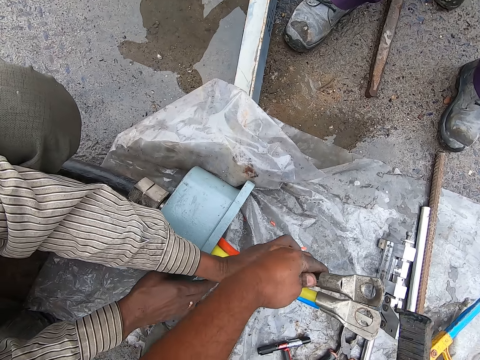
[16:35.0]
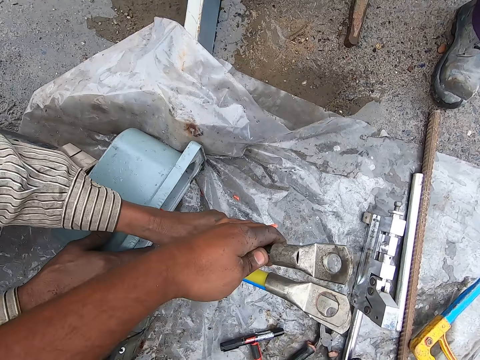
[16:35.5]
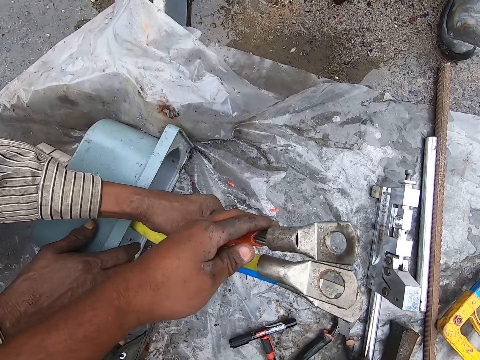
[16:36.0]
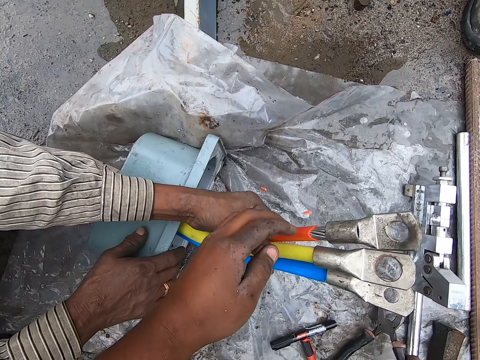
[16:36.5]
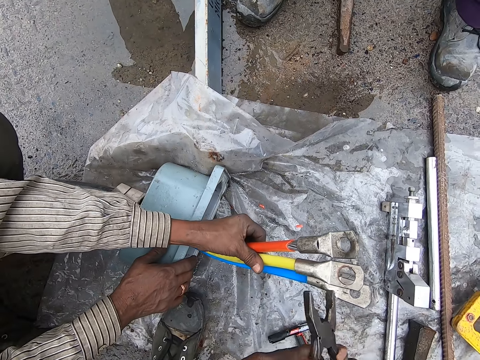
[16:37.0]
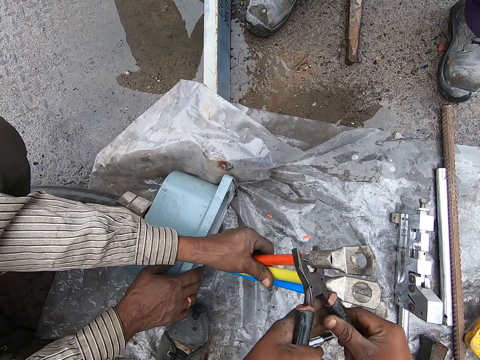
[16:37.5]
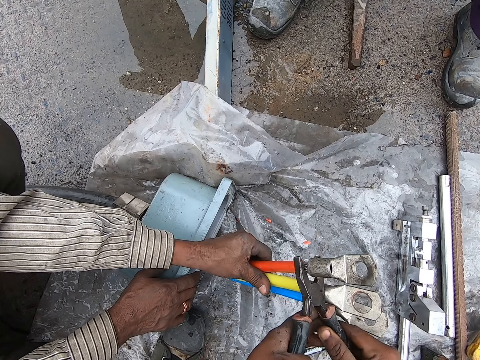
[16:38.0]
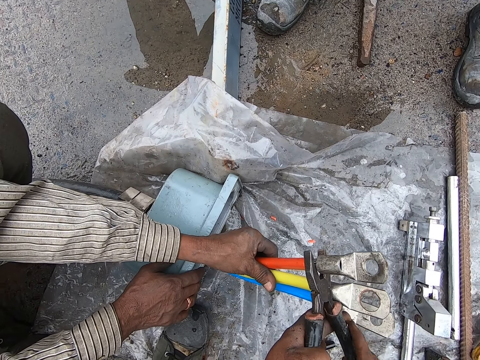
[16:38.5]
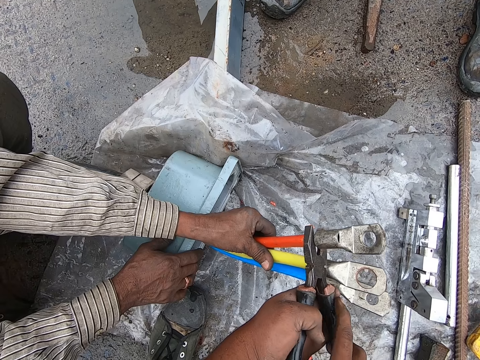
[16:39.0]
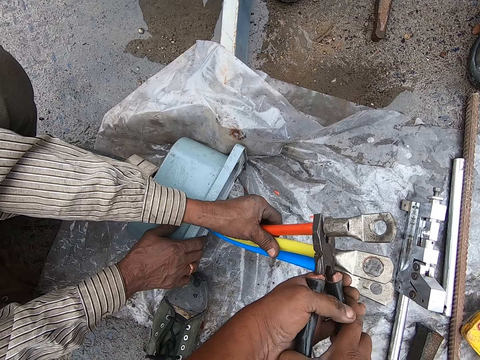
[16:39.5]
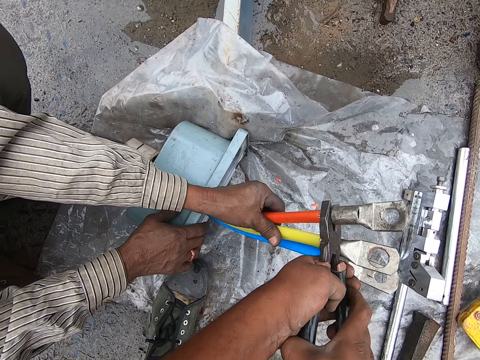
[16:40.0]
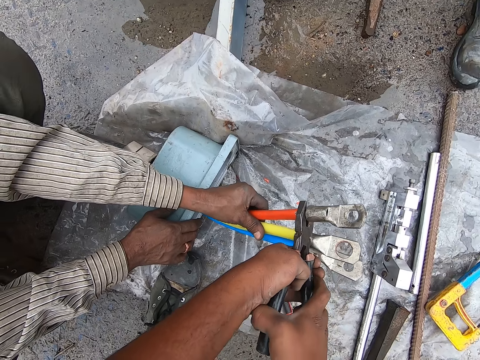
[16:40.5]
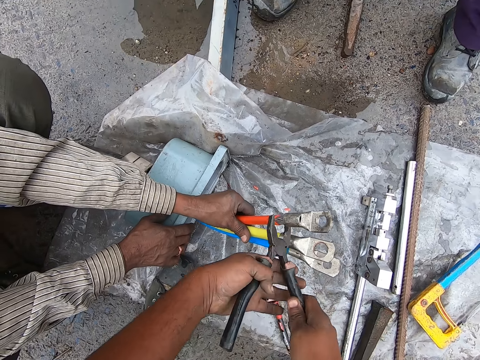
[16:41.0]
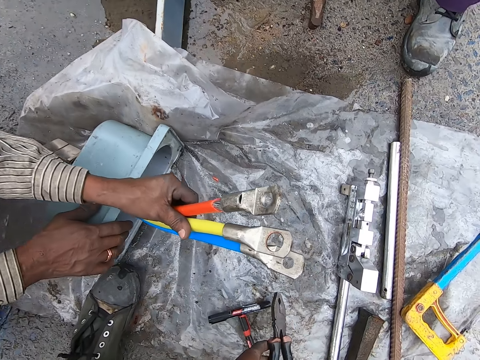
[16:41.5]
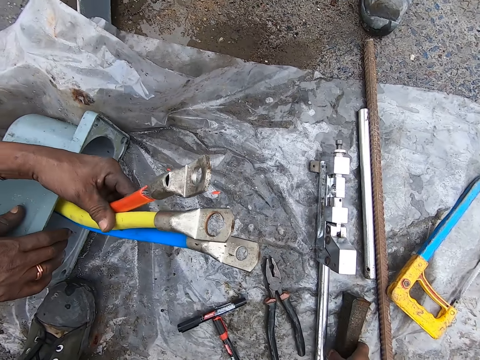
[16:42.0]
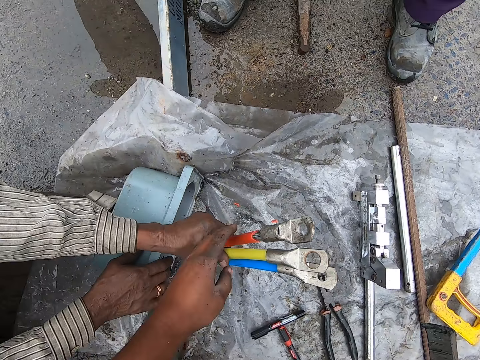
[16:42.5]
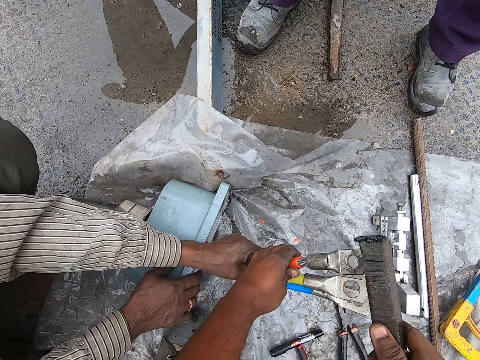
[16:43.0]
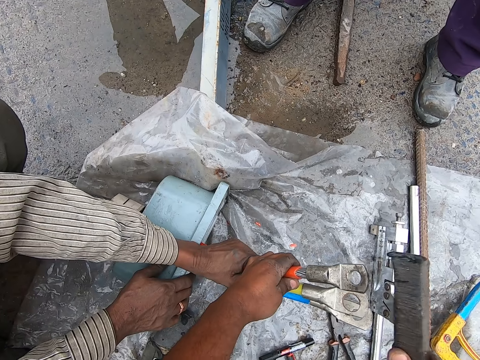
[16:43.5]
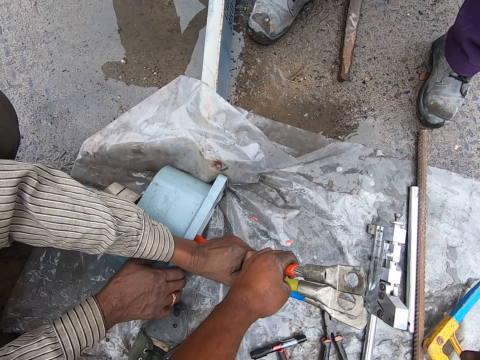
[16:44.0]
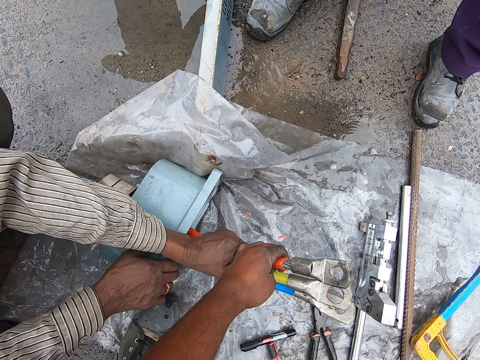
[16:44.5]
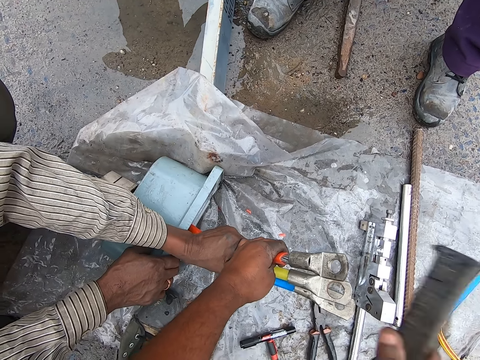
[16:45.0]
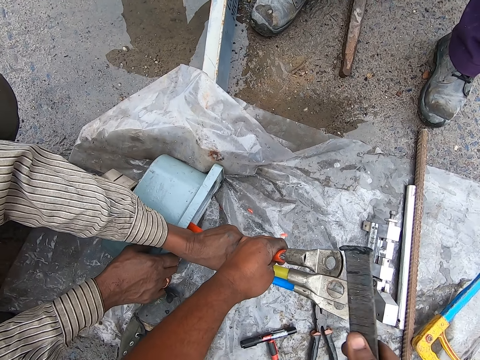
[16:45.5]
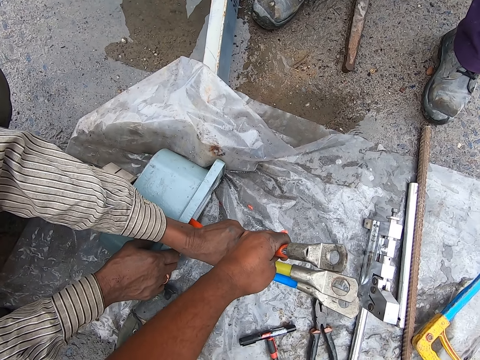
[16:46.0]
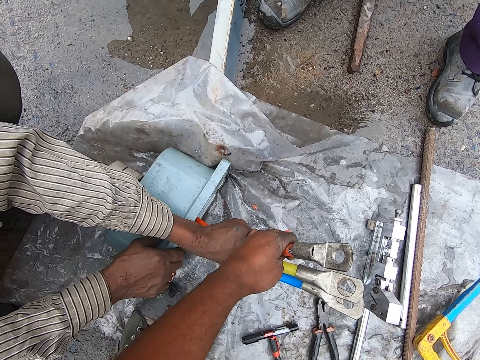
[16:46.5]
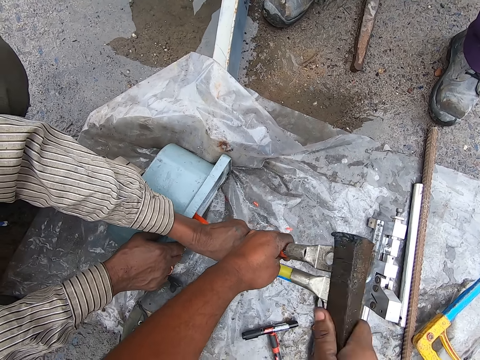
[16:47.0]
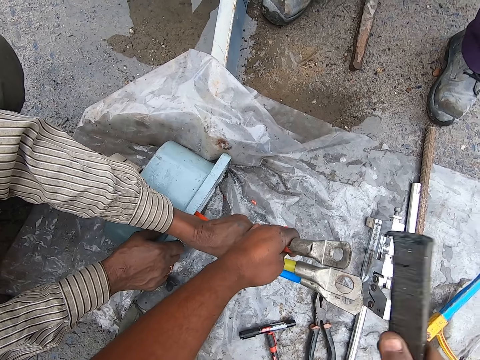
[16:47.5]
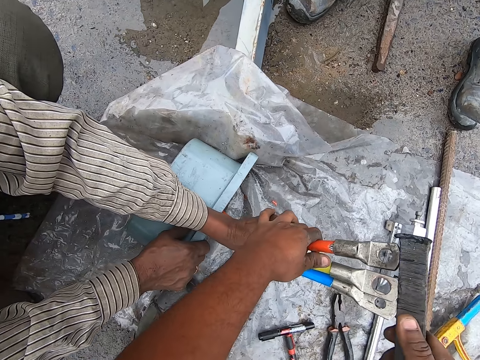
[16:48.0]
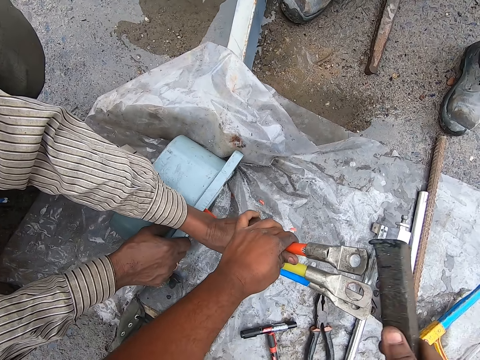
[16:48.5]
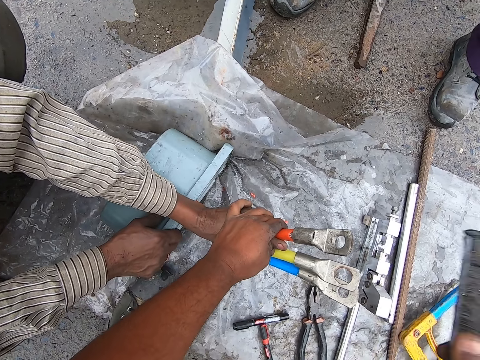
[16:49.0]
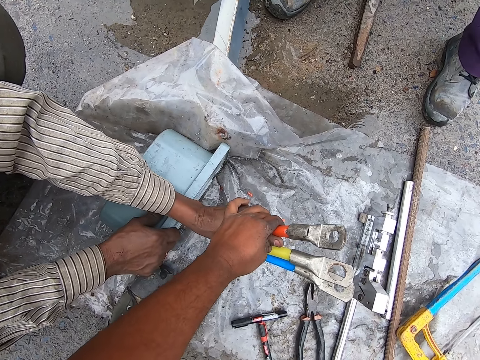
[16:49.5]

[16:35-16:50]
The camera wearer picks up pliers from the ground. They clamp a cable terminal end to a cable using the pliers. They put the pliers down. They pick up a metal from the ground. They hammer in the cable terminal end to the cable with the metal bar.

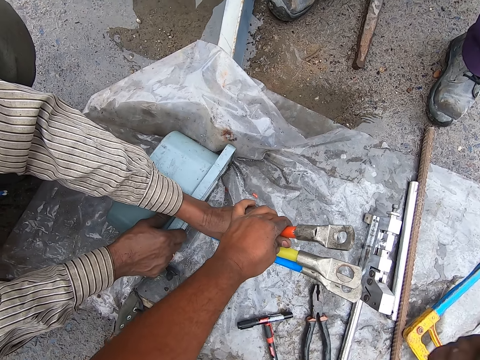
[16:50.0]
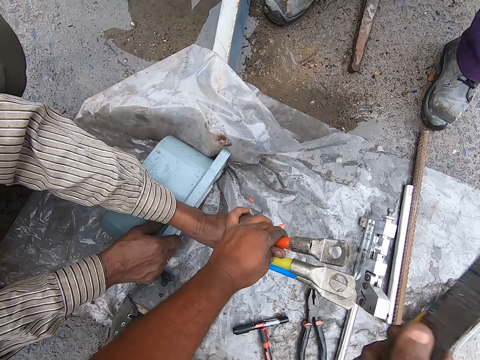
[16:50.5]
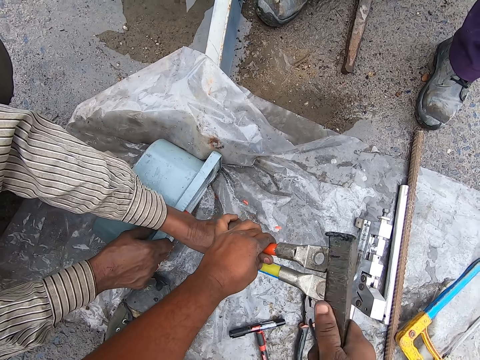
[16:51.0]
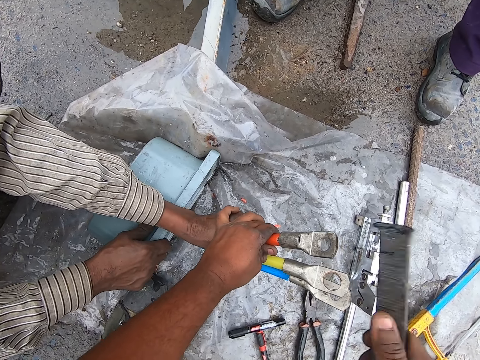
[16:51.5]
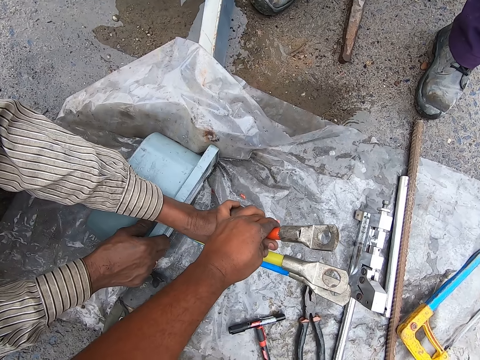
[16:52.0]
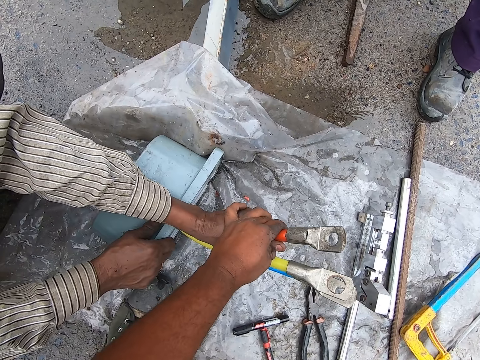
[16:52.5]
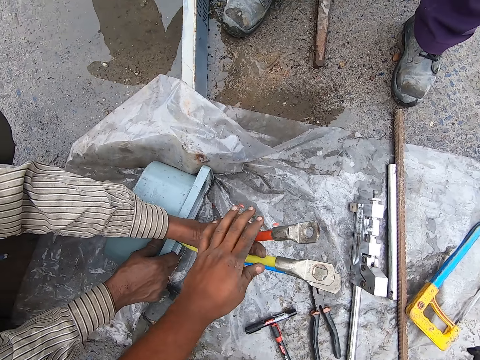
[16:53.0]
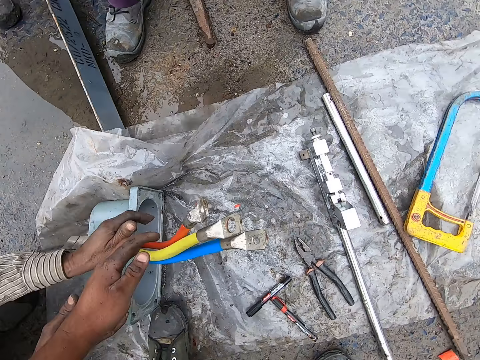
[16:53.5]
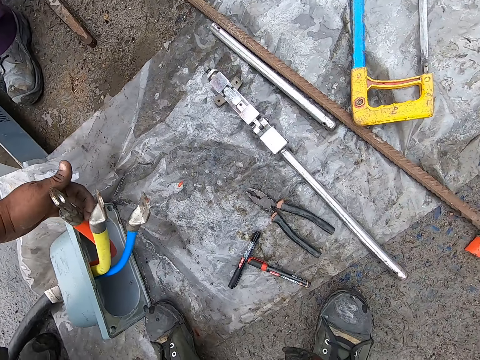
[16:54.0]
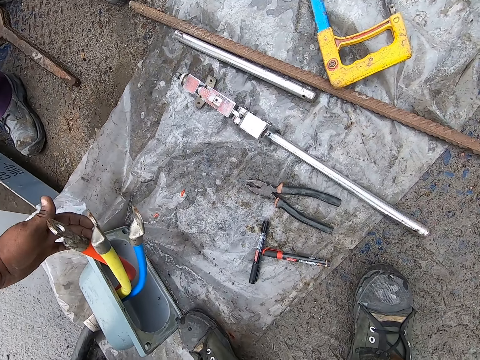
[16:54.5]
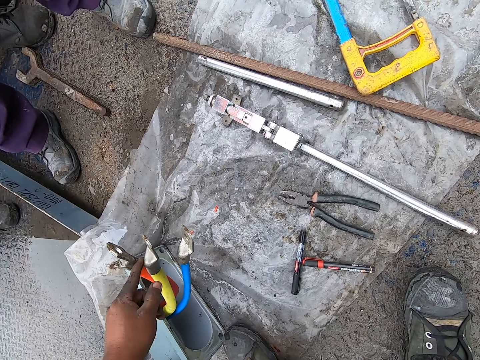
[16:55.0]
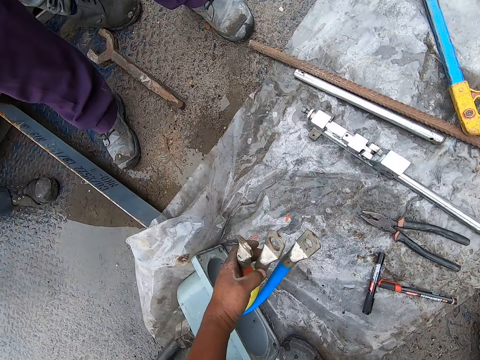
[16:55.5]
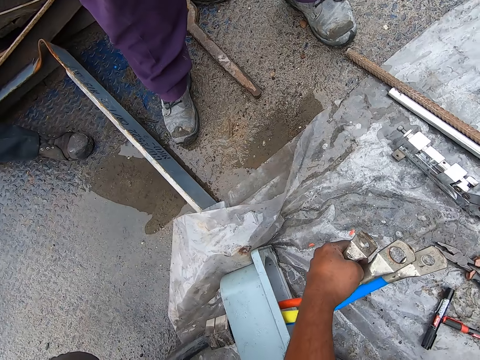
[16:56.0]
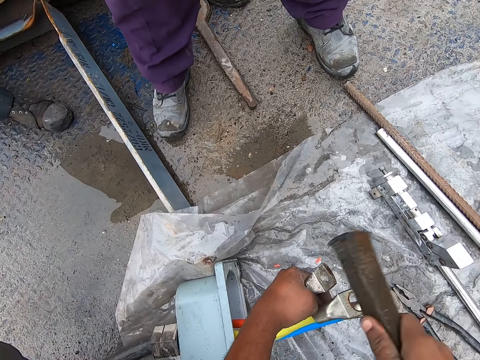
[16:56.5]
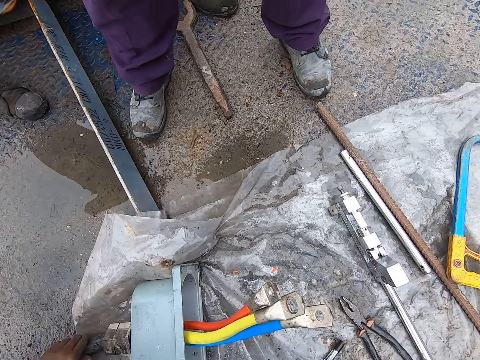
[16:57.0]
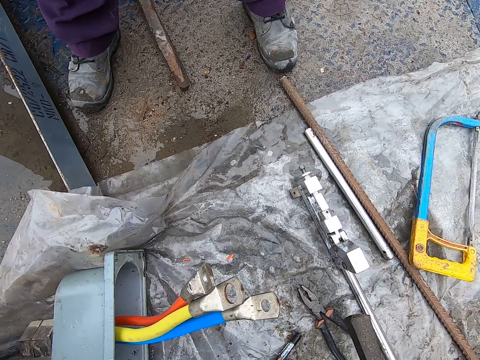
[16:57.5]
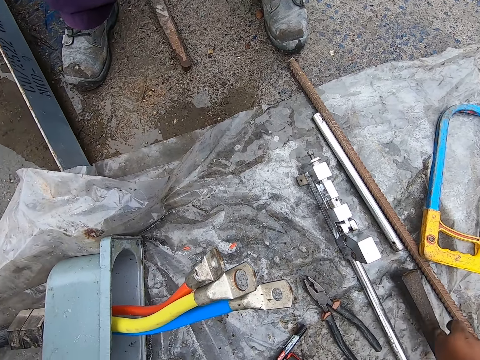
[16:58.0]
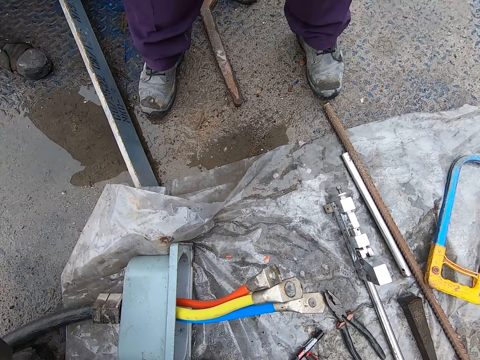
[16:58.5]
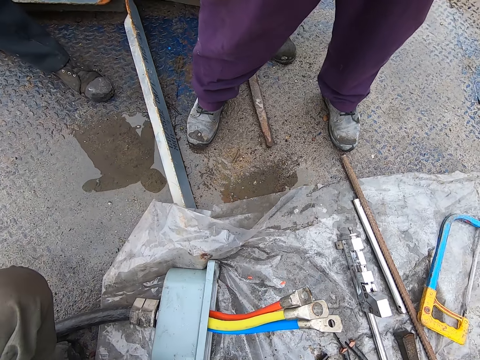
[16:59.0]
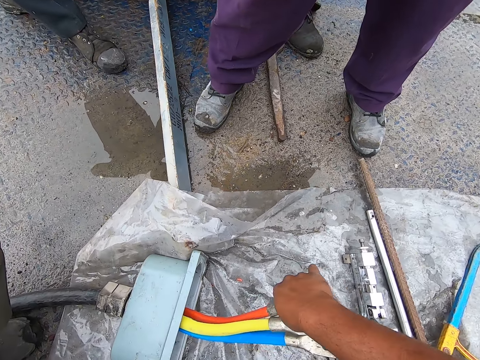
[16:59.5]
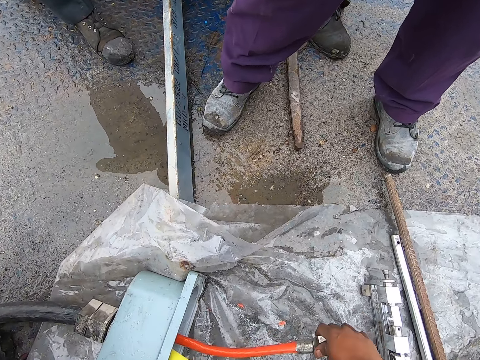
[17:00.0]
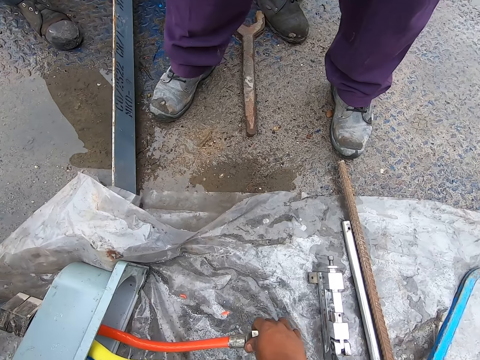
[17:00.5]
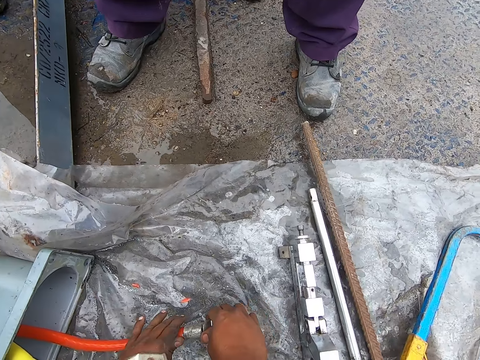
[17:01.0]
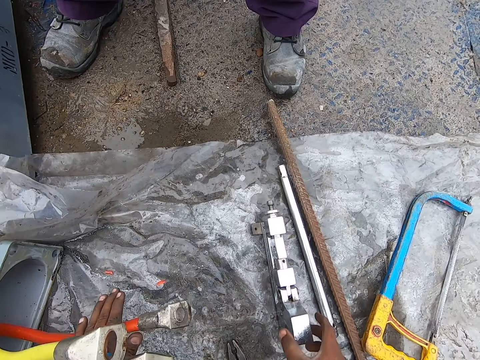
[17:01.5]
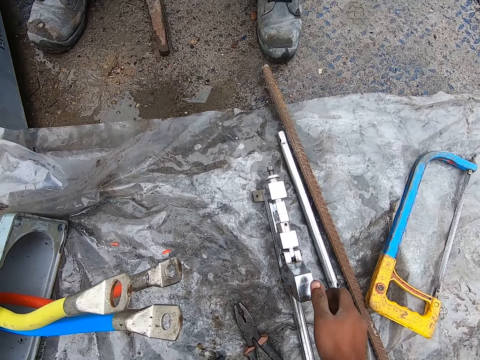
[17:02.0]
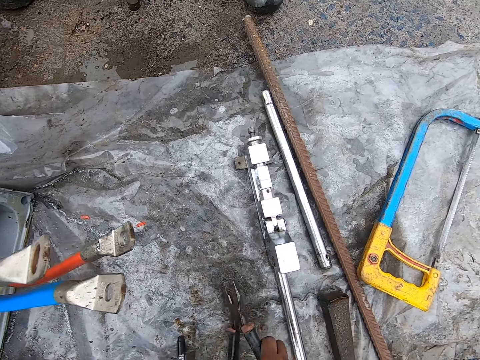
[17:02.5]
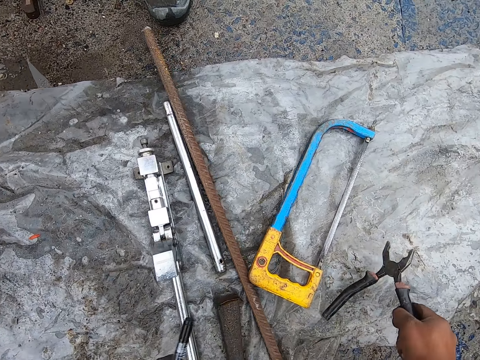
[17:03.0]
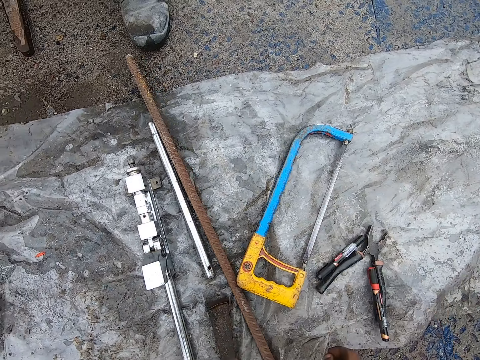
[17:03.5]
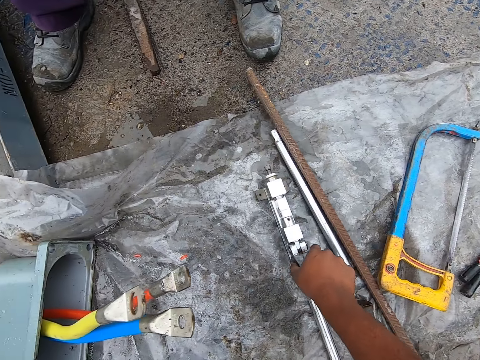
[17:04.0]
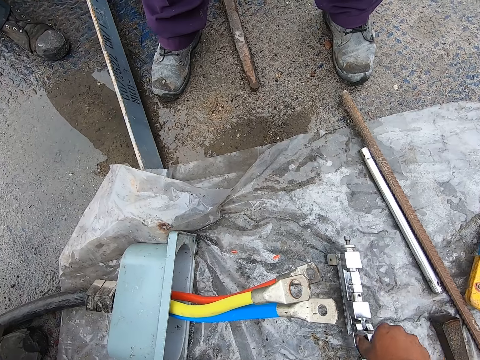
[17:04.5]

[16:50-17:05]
The camera wearer places the metal bar on the floor. They look around the place. They move the pliers and a marker aside. They pick up the pliers from the ground. They drop pens on the ground. They drop the pliers on the ground. They move the metal on the ground.
